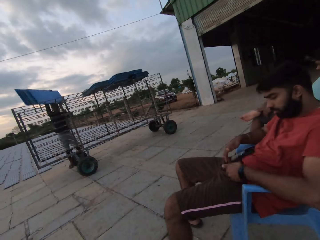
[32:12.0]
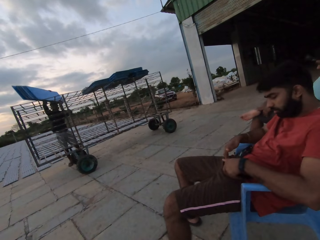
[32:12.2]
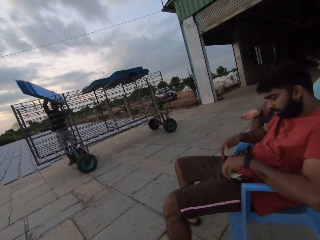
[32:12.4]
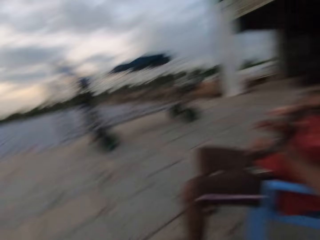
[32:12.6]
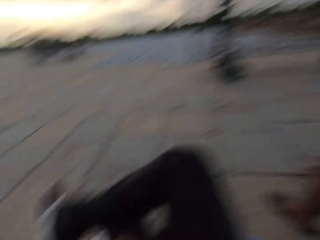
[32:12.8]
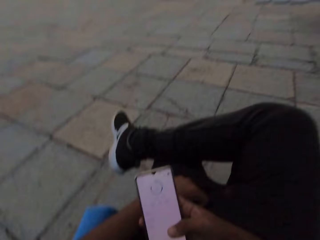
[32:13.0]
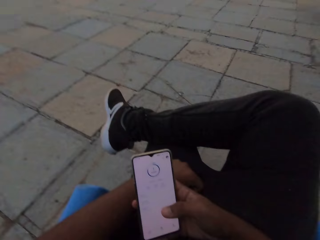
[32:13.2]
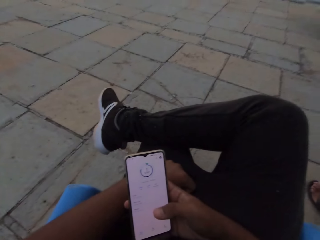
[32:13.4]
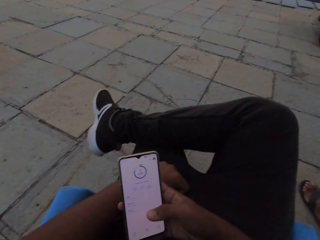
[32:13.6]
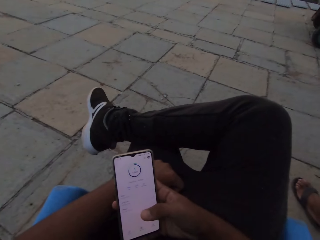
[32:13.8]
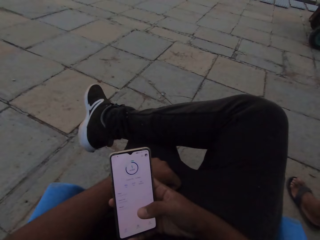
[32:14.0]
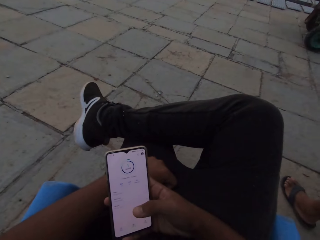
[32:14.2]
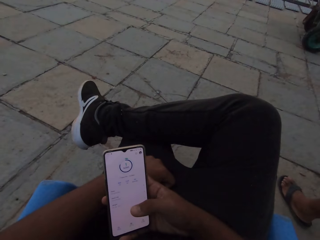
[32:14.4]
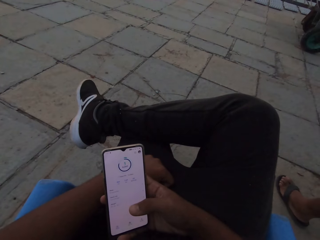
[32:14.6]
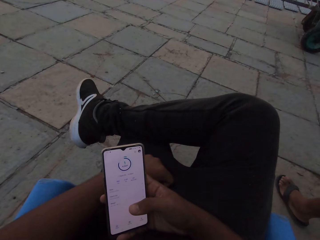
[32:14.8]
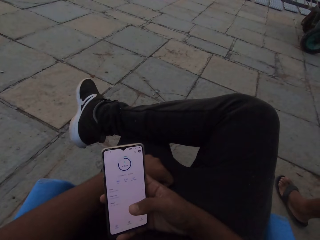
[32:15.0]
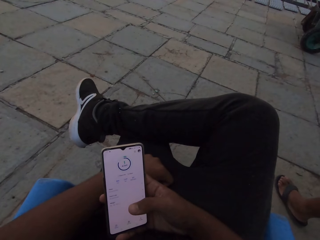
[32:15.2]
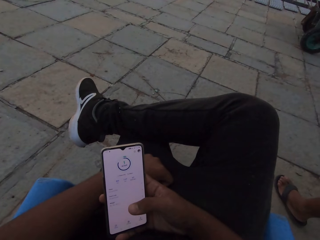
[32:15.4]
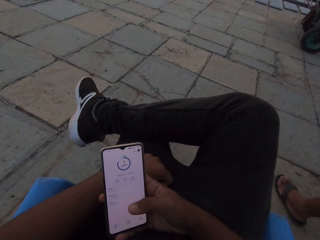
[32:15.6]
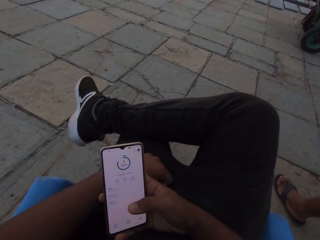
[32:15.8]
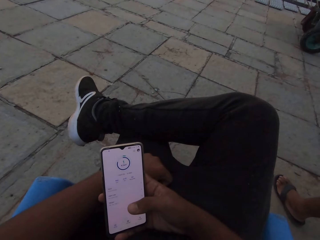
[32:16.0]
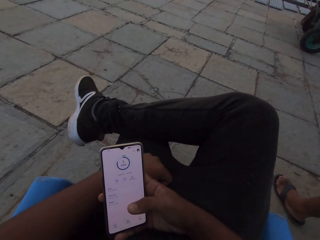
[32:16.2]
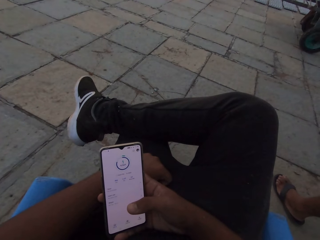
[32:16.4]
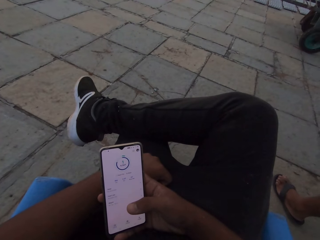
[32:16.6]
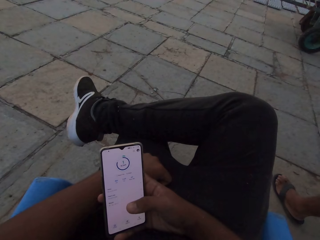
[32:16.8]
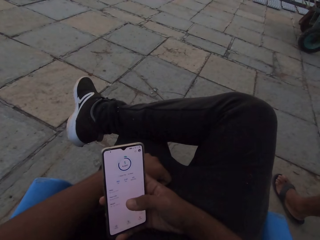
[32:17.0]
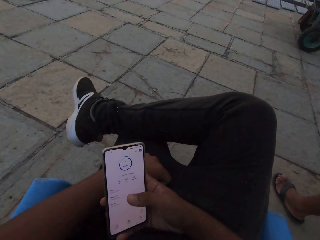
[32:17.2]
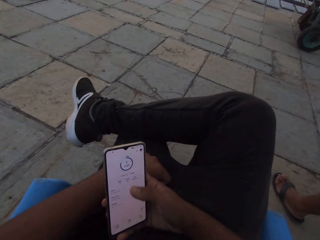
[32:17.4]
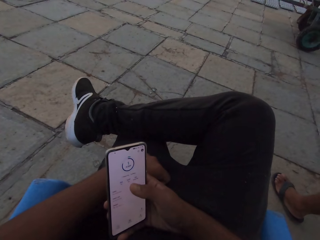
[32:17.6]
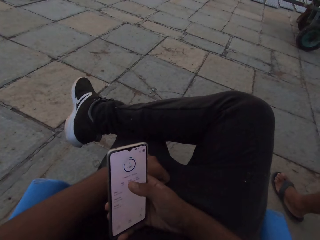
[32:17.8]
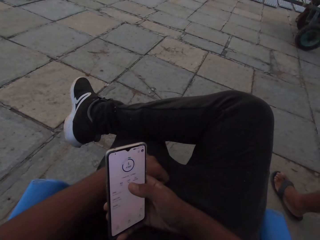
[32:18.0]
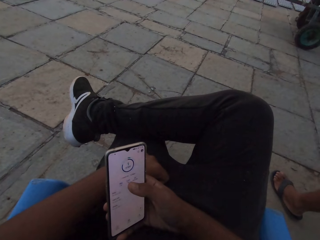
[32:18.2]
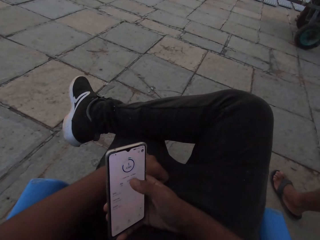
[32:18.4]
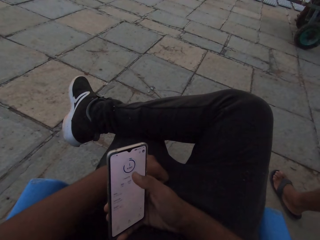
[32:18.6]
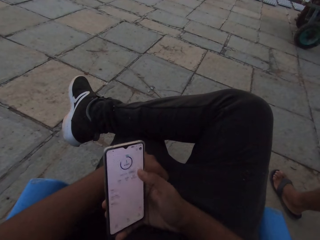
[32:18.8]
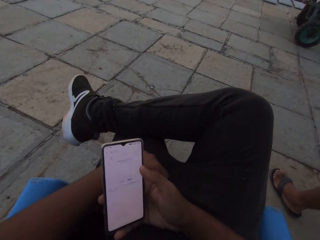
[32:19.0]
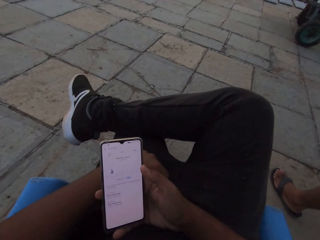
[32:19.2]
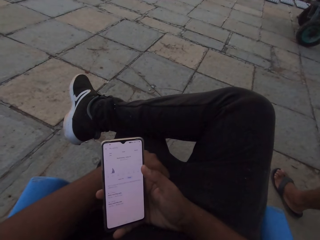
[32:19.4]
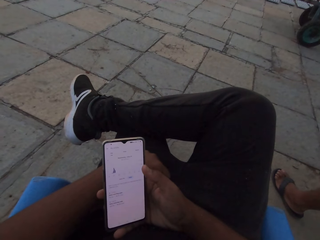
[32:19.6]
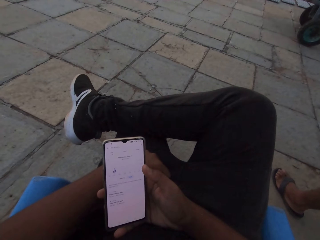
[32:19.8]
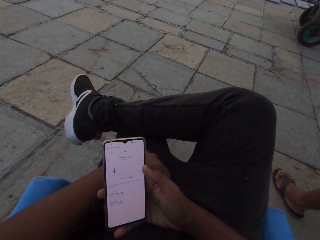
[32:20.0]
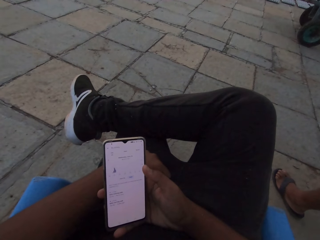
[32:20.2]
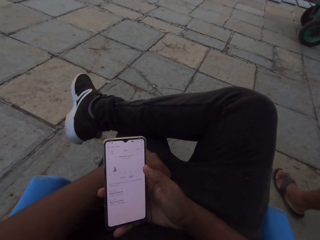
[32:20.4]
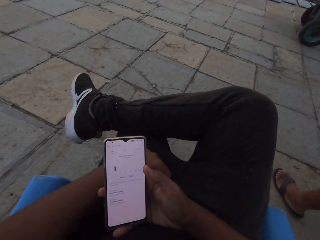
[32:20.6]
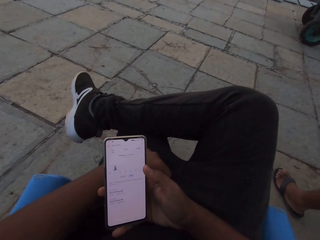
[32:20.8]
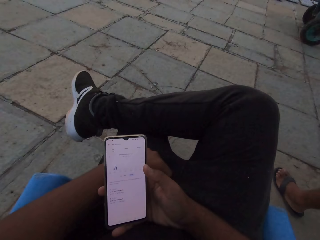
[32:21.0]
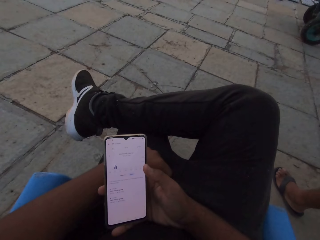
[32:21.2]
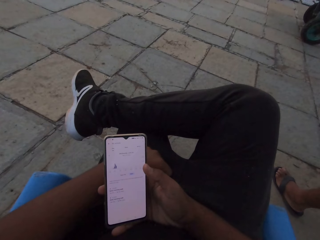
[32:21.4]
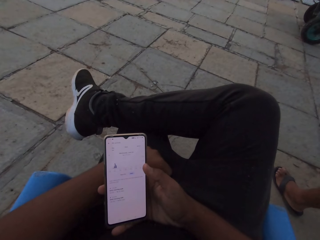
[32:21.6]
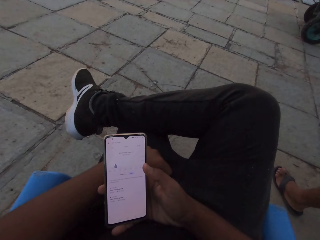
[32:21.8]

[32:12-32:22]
The man drops the phone on his left lap with his left hand. The camera wearer looks at the phone. He operates the phone with his right hand.

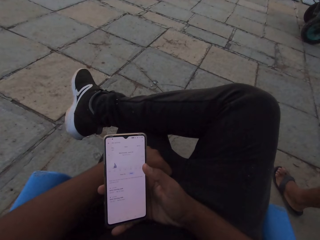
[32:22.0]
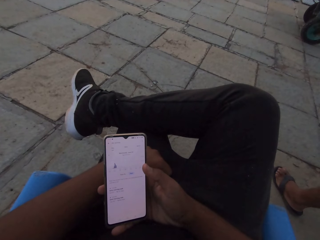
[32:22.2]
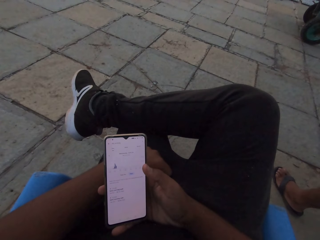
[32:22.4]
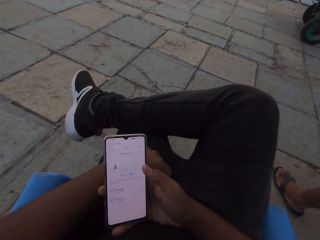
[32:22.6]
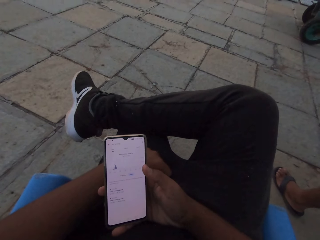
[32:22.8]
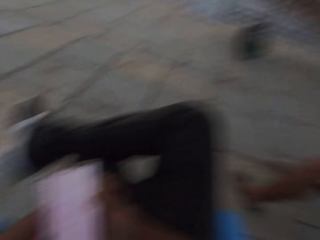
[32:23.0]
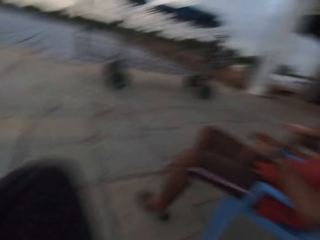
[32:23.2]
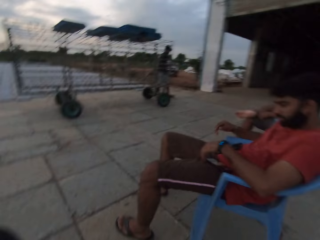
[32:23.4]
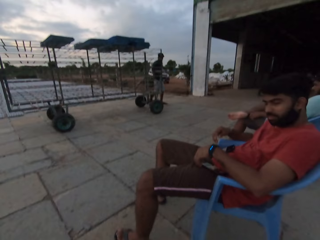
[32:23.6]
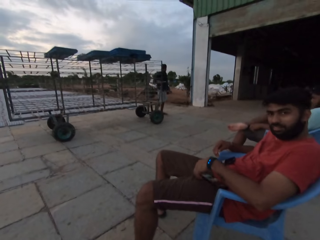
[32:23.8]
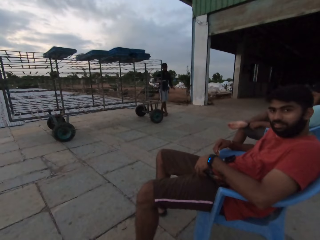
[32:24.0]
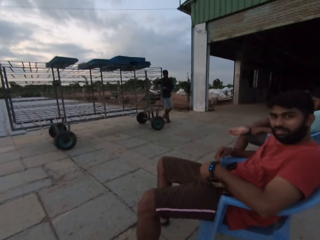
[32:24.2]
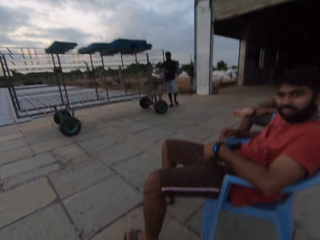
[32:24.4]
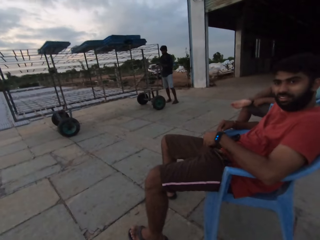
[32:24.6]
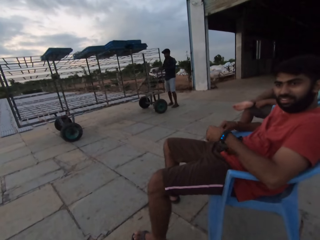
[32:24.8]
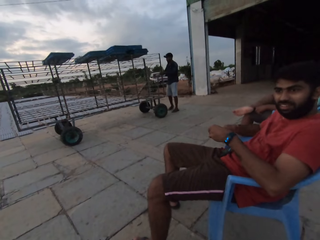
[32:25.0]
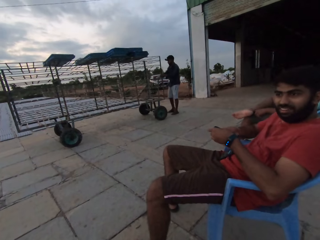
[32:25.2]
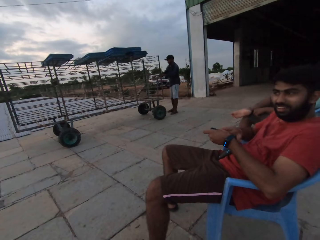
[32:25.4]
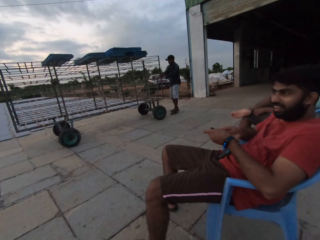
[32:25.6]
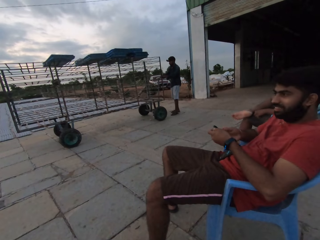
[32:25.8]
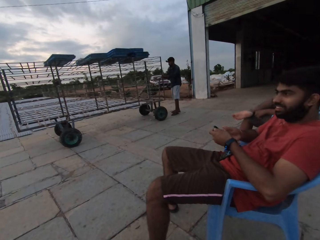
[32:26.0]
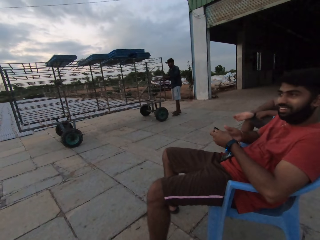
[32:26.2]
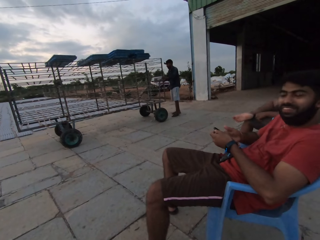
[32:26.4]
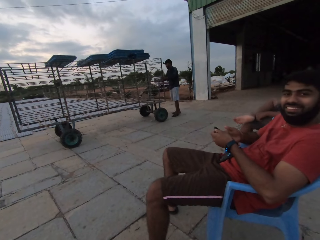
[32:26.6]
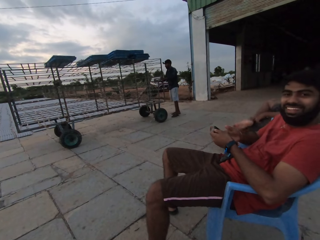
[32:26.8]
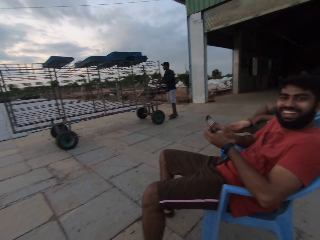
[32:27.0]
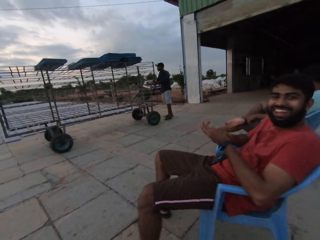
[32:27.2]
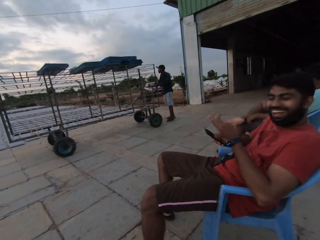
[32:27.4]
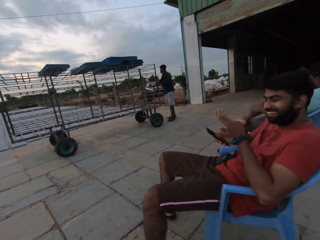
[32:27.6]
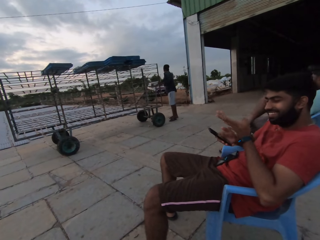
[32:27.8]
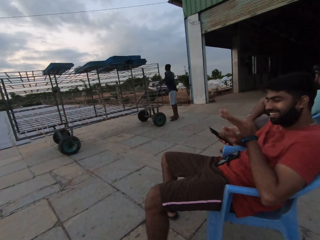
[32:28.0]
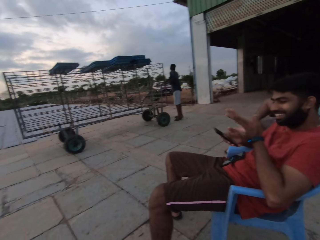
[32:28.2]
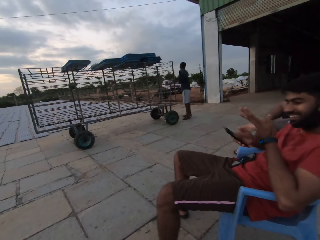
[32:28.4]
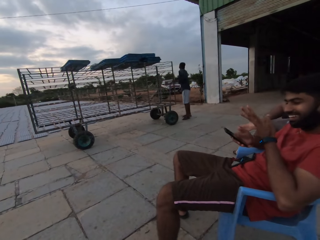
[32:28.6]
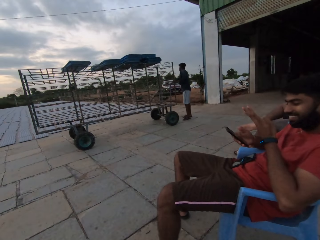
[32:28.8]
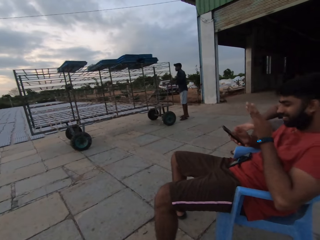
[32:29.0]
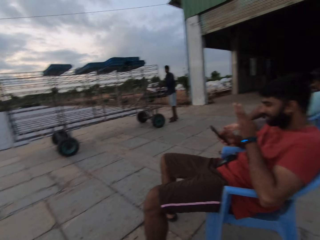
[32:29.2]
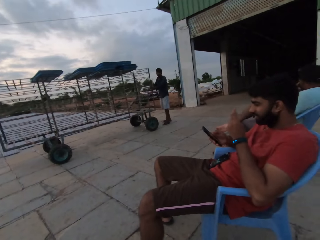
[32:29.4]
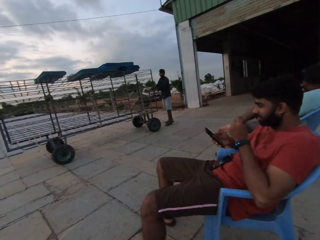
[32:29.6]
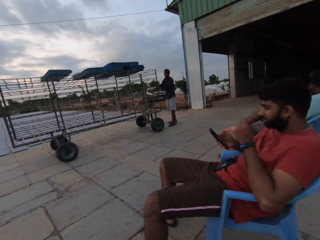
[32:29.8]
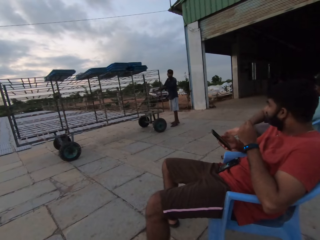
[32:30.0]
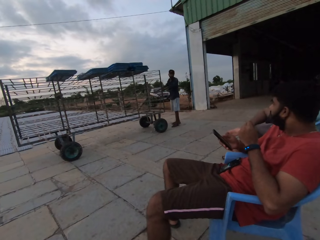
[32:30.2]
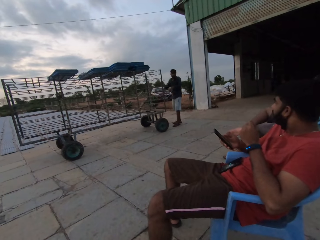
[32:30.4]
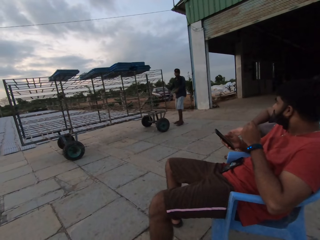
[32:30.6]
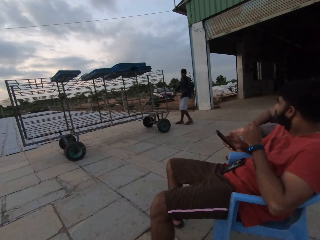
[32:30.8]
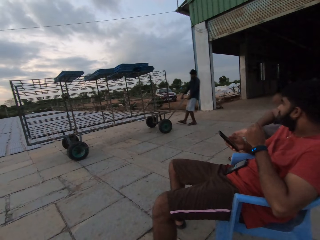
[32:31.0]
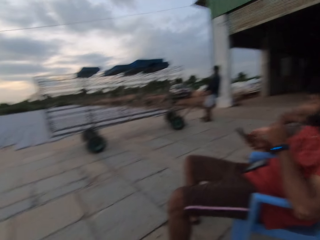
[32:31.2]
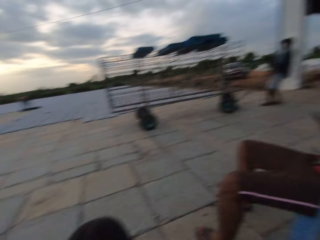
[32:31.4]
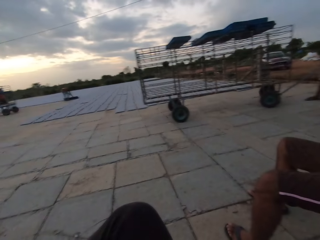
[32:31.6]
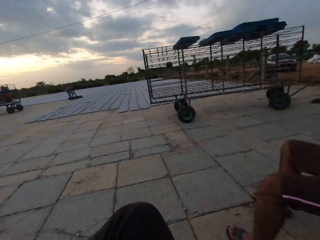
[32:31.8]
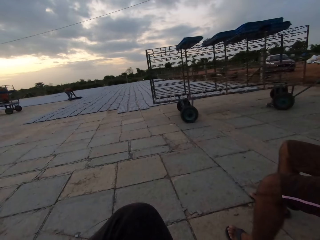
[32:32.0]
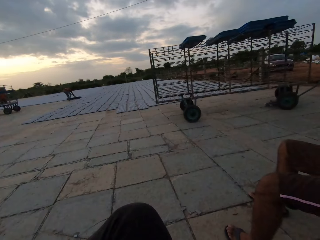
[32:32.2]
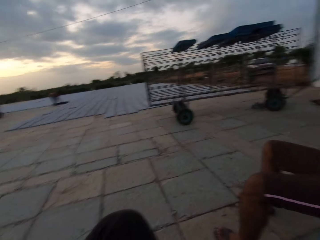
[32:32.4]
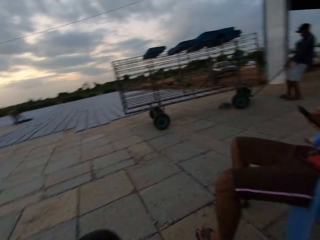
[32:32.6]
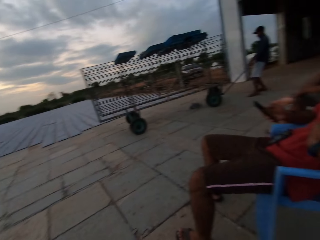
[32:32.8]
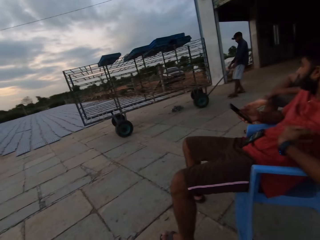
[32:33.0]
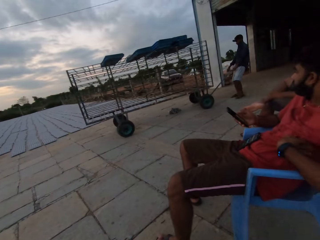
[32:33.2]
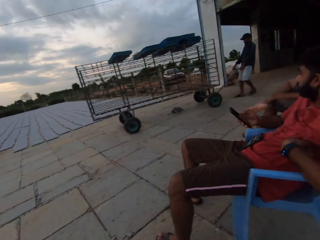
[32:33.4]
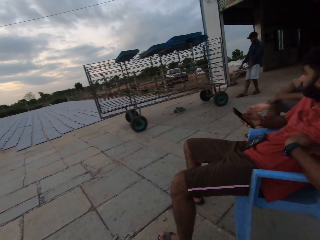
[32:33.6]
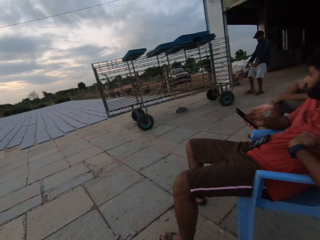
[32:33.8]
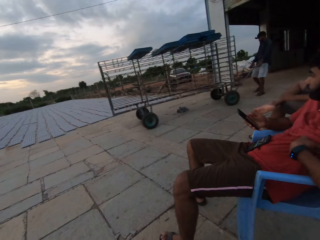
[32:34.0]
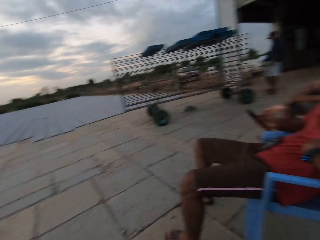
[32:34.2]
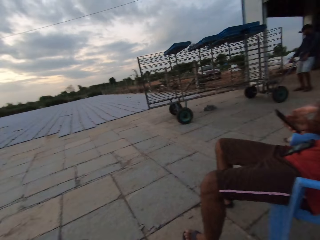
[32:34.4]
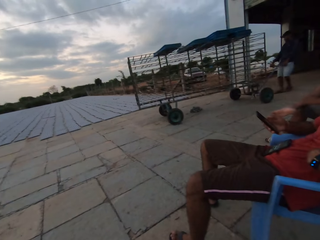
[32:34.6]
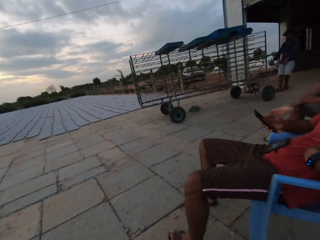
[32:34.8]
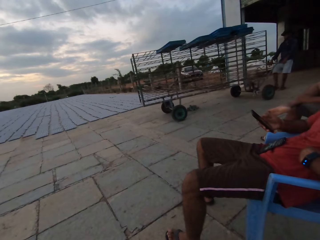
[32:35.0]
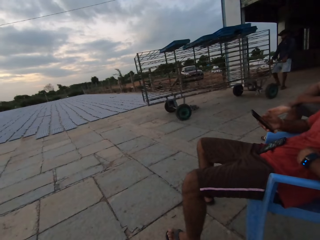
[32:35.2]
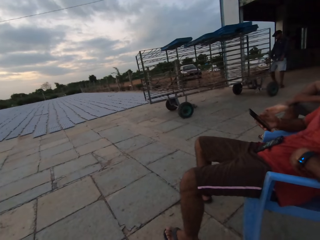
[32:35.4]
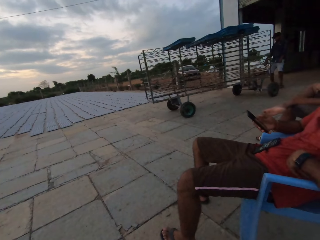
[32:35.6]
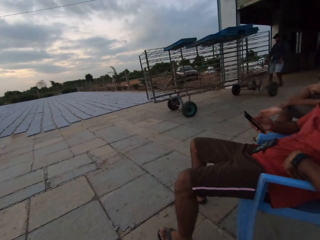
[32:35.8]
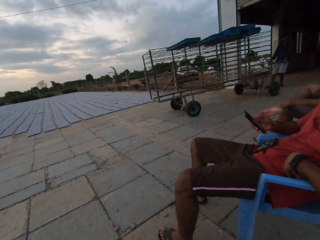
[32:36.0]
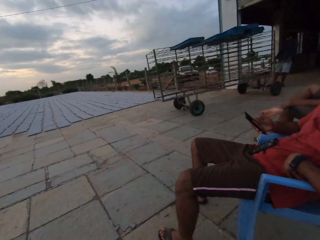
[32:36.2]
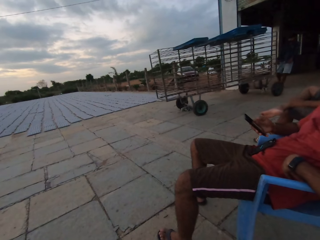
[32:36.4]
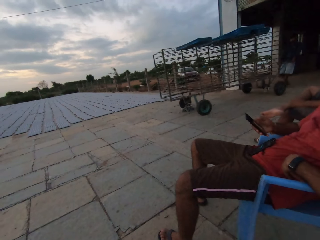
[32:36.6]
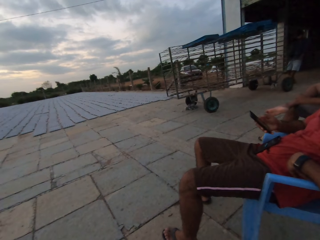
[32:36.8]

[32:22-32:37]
A man picks up the phone from his left lap with his left hand. The camera wearer looks at the man. The man looks at the camera wearer. Another man holds the metal rack handle with both hands. The first man holds the phone with both hands. The first man holds the phone with his right hand. The first man looks at his hand and looks around the area. The other man pulls the metal rack with the handle in both hands. The camera wearer looks around the area. The first man scratches his body with his left hand.
